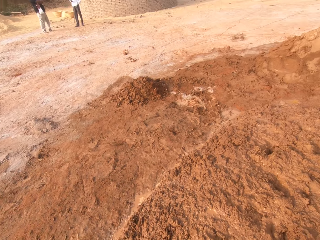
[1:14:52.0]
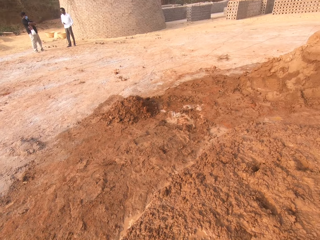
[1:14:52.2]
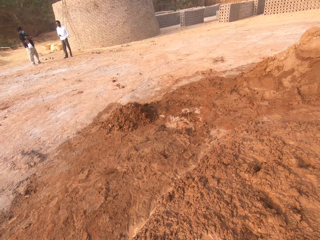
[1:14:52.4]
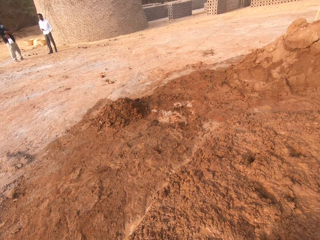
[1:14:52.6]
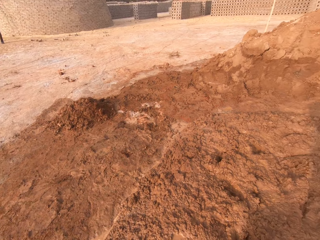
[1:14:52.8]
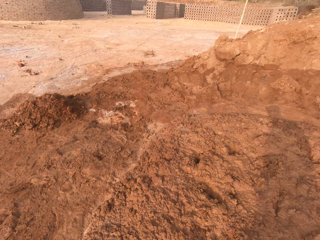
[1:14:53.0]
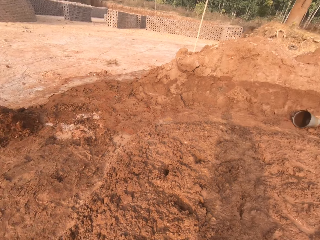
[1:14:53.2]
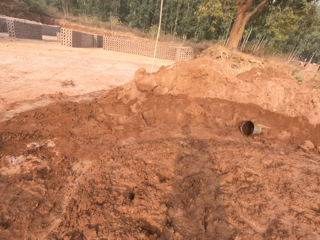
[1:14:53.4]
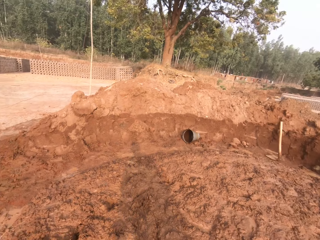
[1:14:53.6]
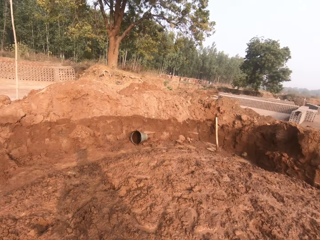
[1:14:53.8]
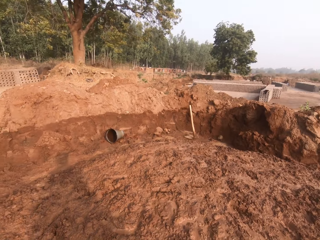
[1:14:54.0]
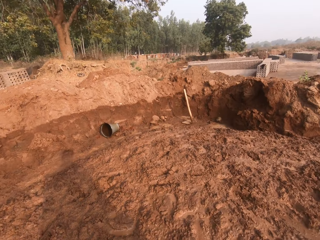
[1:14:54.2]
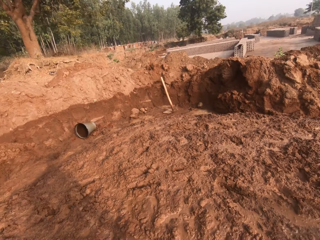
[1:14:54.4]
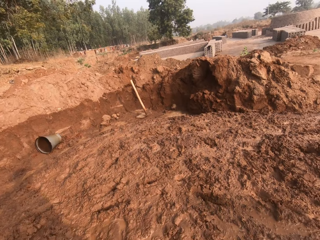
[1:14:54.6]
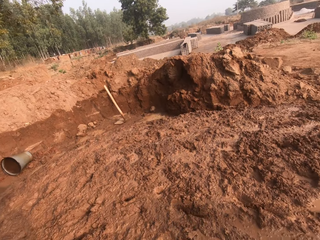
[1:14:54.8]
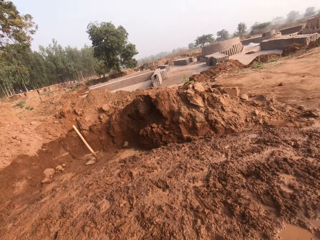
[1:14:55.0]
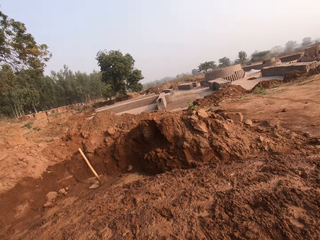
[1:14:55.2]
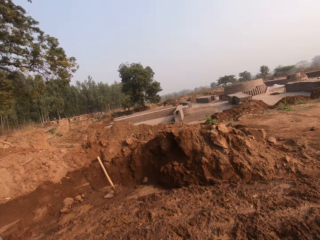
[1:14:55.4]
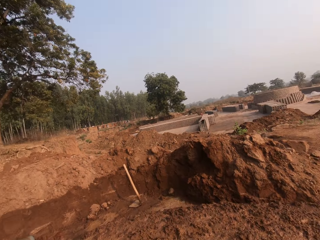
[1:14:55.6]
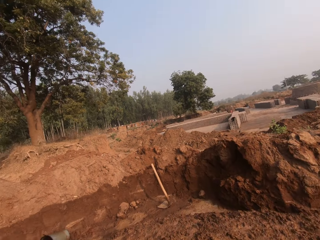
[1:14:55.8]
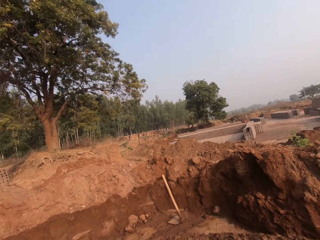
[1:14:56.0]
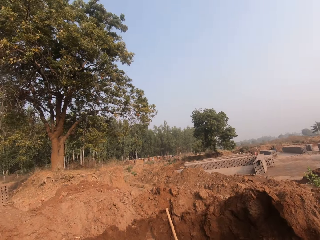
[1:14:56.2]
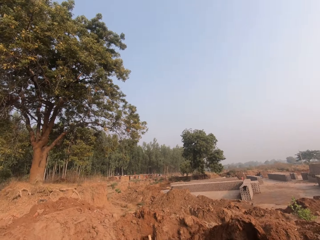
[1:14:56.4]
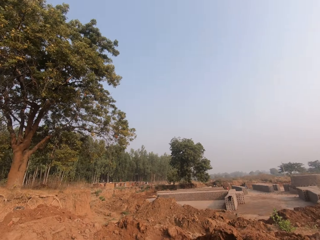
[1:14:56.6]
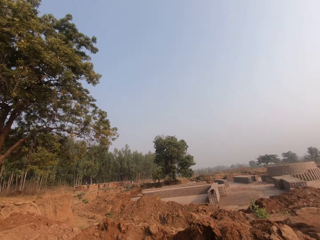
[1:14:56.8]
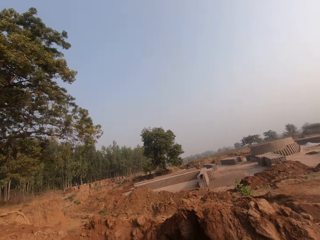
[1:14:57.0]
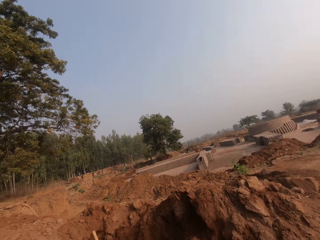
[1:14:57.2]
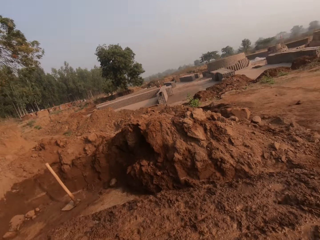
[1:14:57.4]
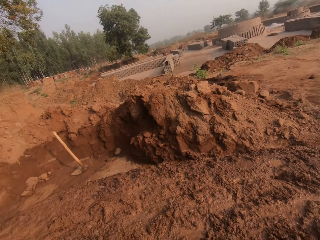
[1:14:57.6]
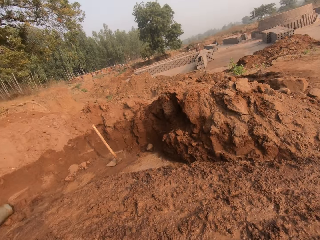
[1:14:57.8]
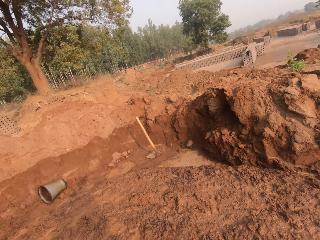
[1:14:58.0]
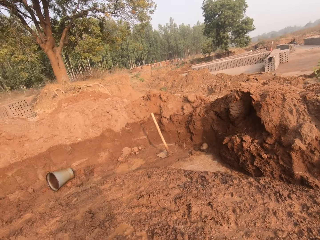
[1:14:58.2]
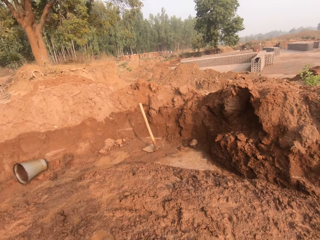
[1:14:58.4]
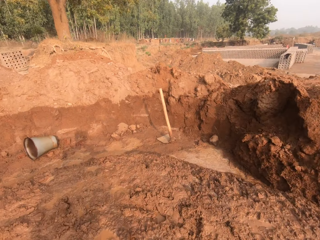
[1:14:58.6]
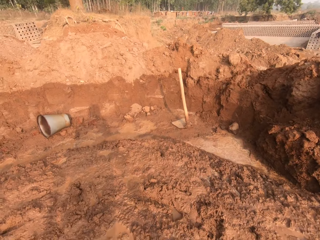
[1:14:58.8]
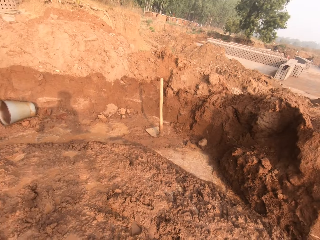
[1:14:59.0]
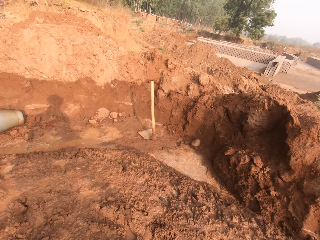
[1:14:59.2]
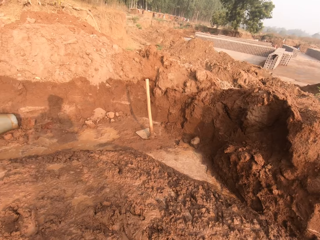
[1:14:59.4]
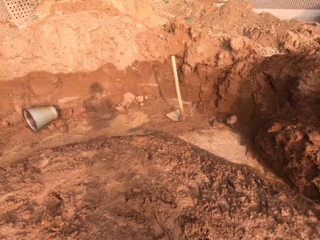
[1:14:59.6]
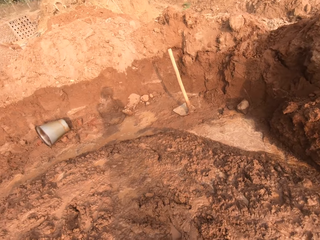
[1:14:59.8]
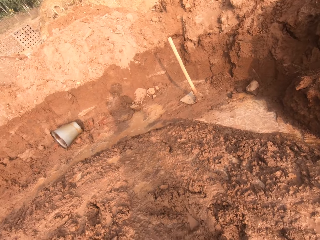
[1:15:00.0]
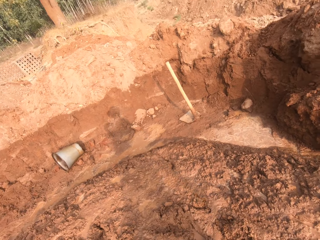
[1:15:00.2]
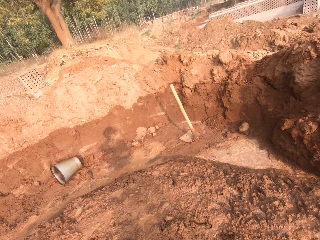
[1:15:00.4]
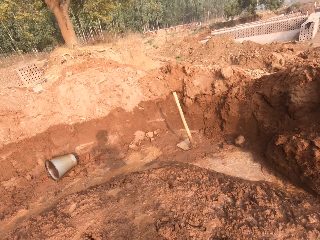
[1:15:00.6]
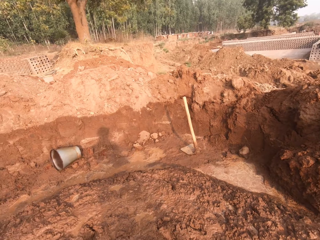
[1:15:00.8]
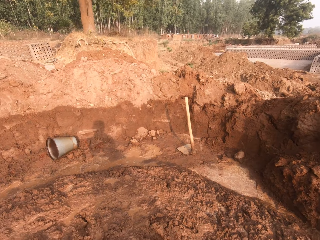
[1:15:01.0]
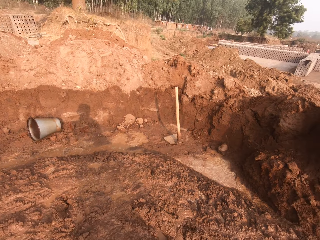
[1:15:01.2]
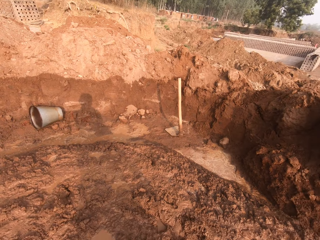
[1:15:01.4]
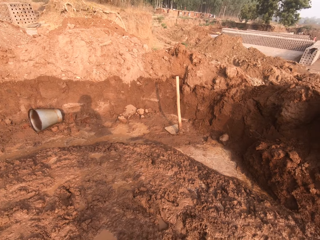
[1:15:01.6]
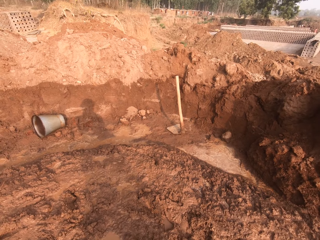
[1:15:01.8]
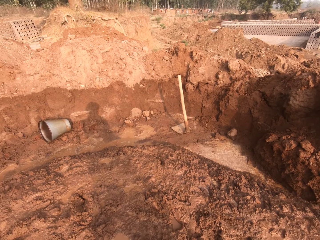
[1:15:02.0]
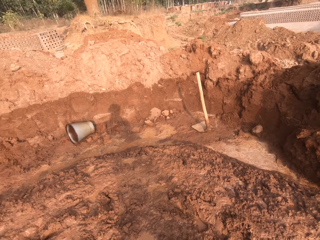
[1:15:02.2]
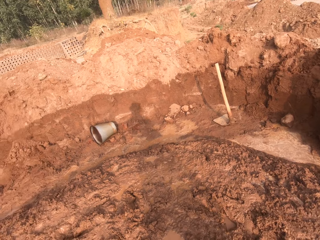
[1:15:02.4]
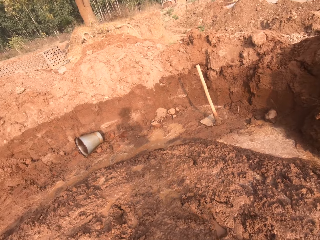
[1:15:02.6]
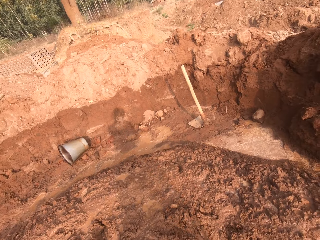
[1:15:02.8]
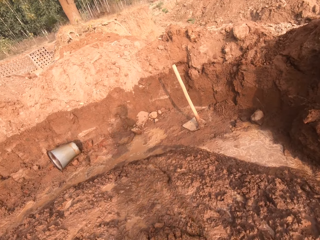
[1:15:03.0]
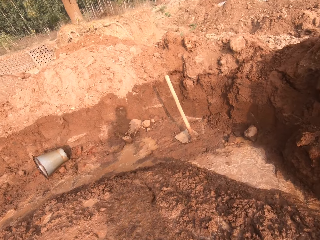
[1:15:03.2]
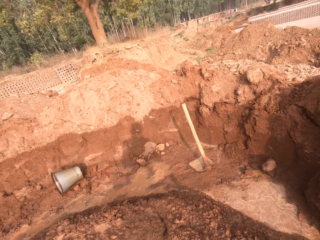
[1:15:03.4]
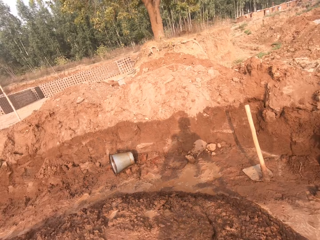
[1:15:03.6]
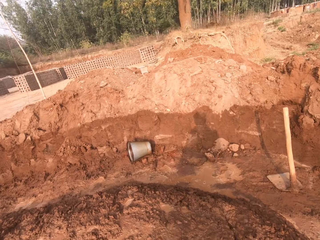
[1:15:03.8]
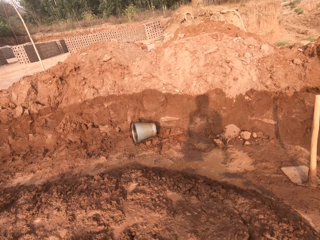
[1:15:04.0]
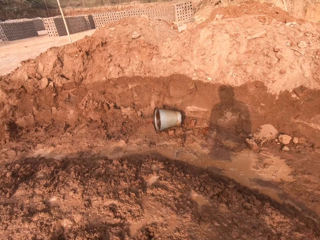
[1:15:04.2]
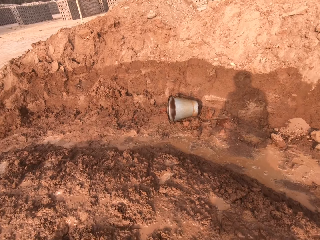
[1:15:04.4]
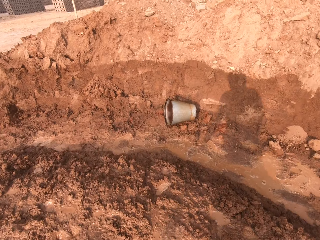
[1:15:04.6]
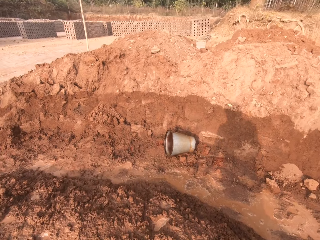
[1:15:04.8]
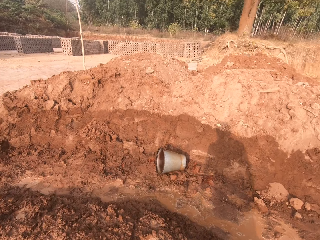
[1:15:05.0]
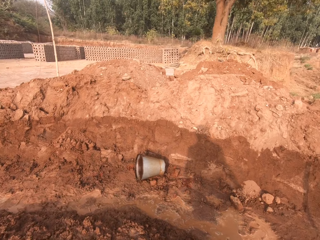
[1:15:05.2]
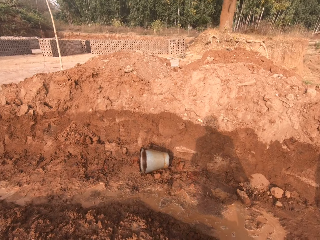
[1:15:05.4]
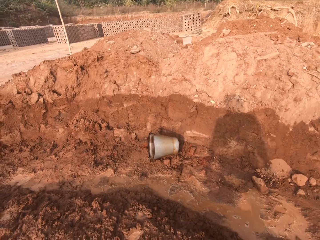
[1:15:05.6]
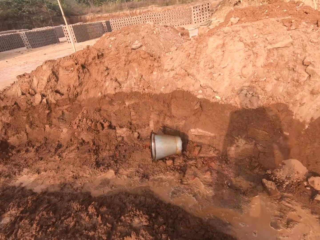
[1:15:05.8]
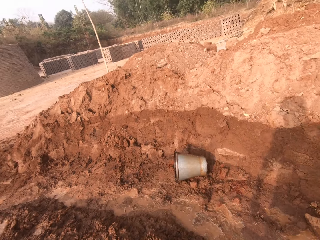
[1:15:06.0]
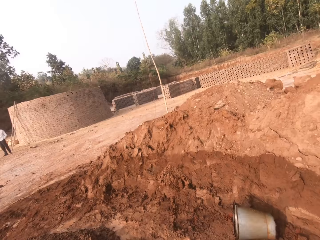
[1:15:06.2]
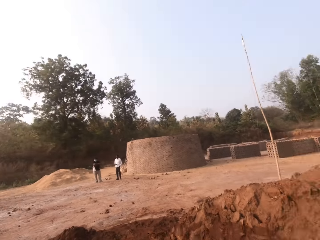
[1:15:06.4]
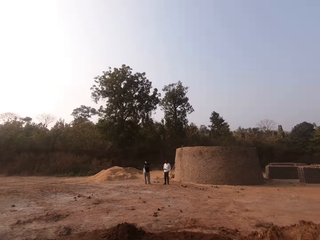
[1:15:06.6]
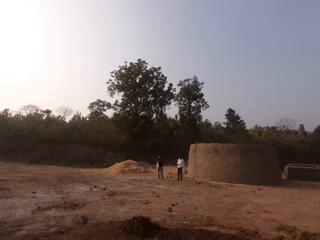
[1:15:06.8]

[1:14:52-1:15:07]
The camera wearer looks around.

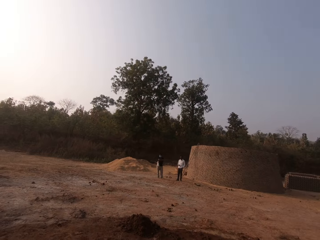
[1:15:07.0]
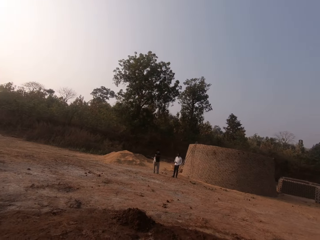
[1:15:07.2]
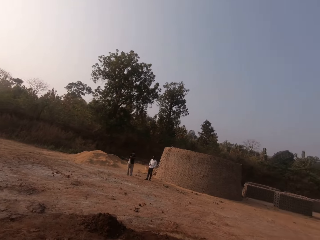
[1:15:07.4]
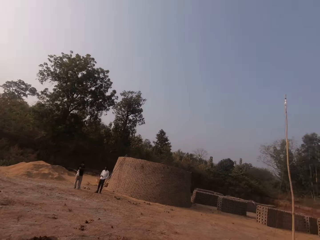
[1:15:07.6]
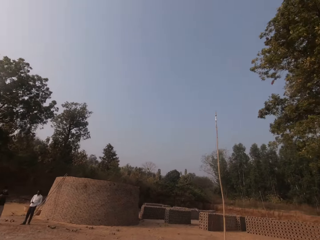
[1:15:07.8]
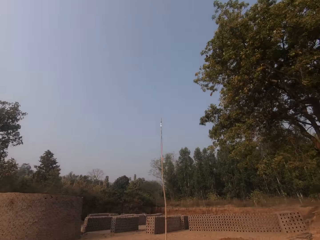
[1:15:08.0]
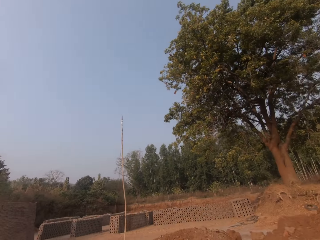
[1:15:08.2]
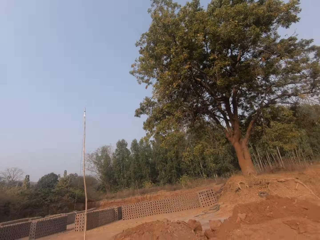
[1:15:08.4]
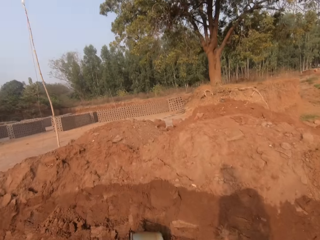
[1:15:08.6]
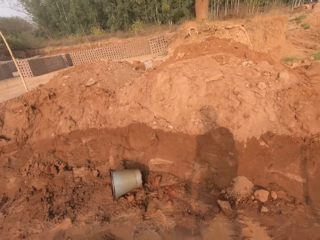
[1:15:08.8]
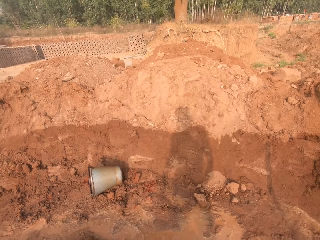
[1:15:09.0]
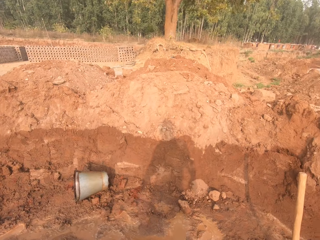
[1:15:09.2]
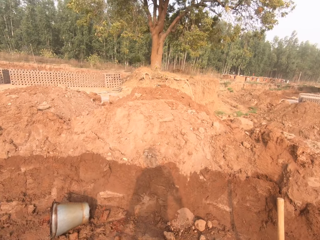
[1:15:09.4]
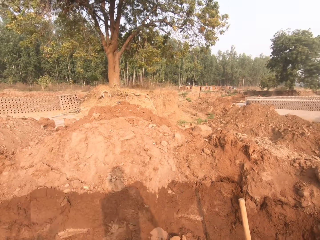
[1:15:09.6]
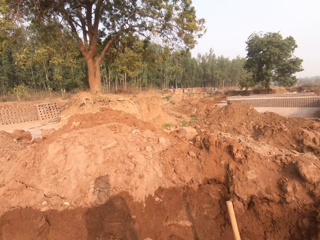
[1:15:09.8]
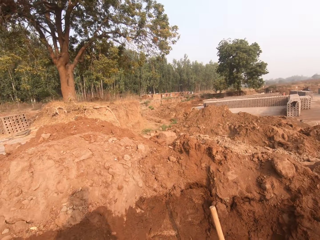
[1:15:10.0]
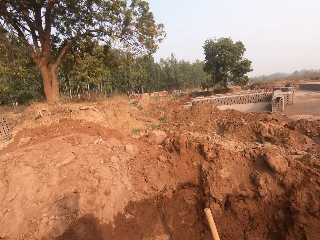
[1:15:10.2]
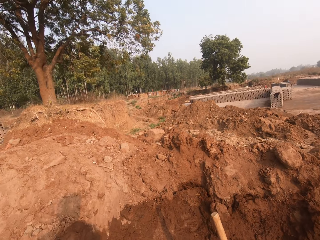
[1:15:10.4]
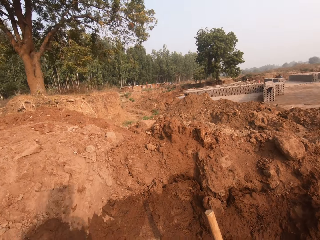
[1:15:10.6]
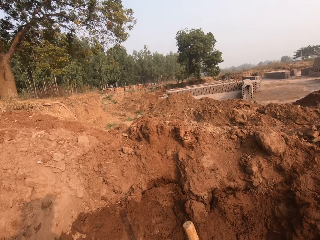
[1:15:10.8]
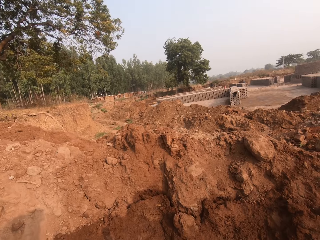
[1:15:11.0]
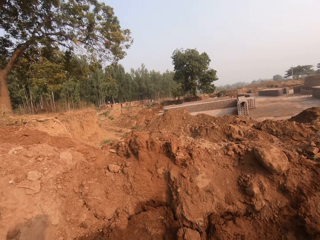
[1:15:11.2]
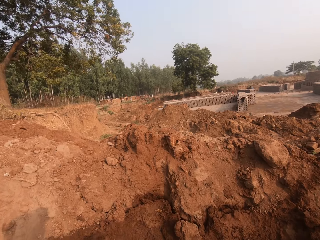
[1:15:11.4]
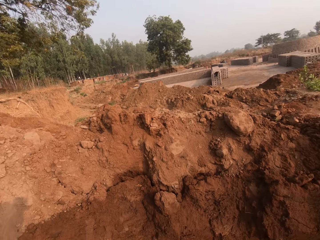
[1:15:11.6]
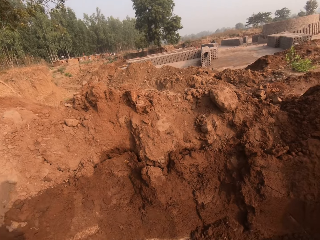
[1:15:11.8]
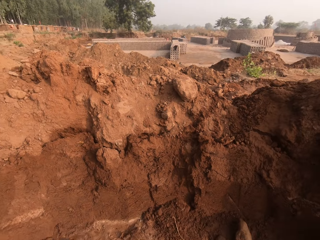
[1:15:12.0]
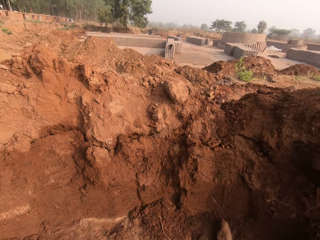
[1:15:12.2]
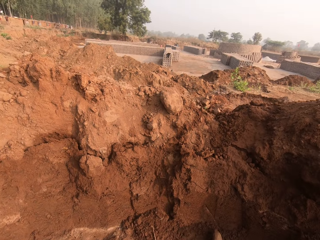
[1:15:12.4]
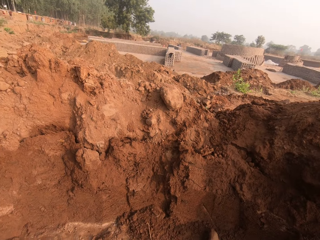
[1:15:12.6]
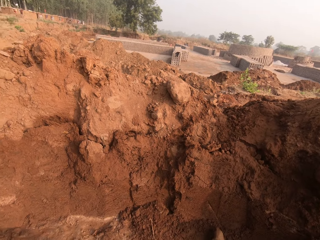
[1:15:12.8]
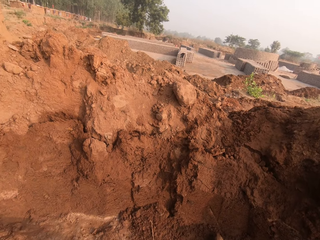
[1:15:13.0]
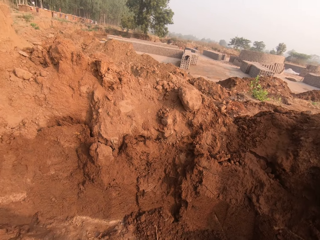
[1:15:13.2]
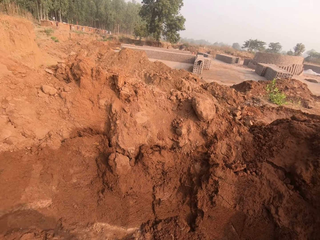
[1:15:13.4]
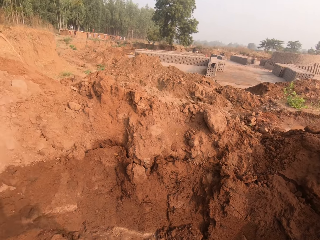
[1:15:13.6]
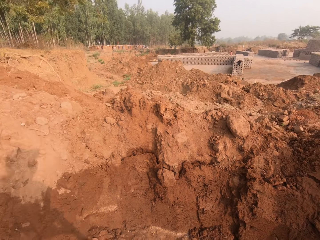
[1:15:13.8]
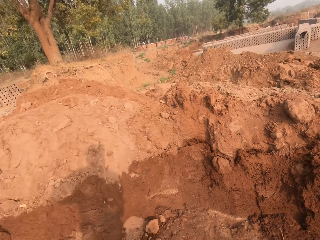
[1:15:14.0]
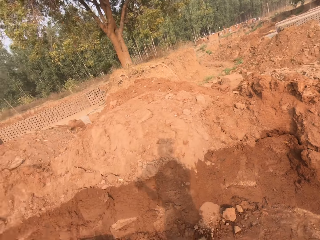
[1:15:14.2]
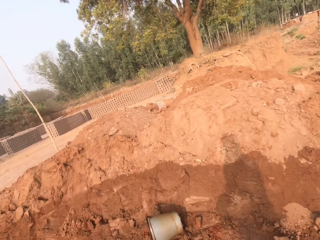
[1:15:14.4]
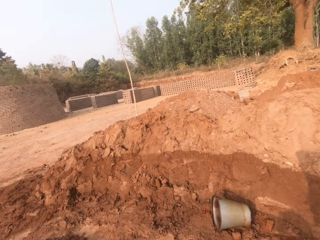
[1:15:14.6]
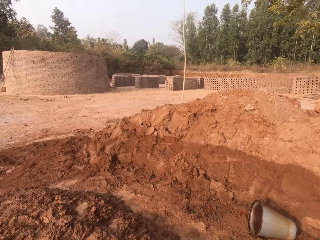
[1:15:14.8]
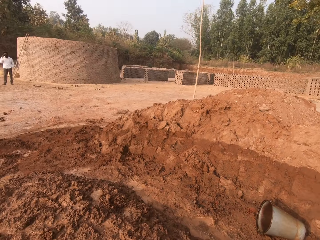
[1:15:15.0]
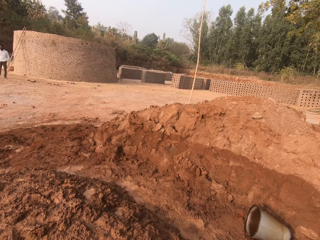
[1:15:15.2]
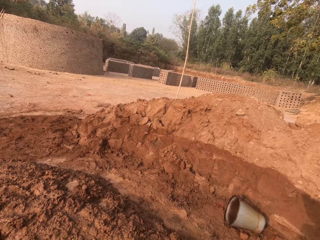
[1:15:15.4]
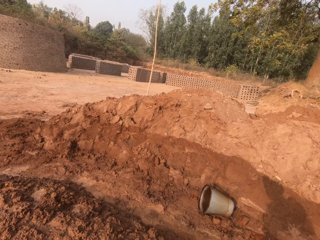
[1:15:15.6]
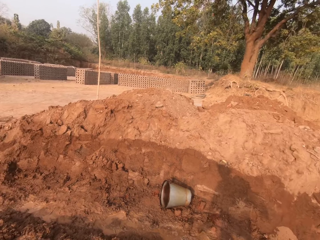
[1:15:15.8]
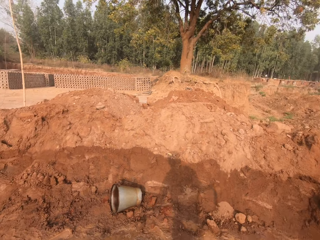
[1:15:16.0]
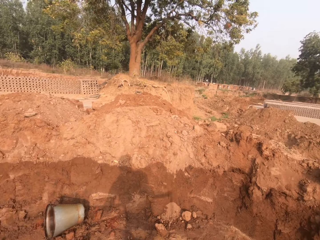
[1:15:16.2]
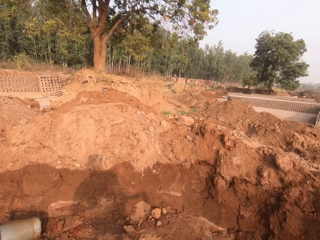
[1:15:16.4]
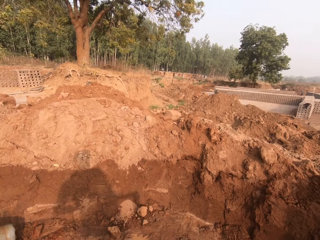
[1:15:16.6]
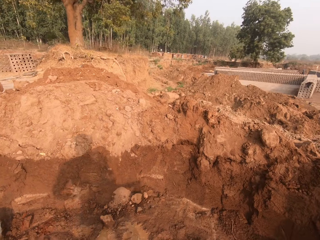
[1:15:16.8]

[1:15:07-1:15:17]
The camera wearer walks.
